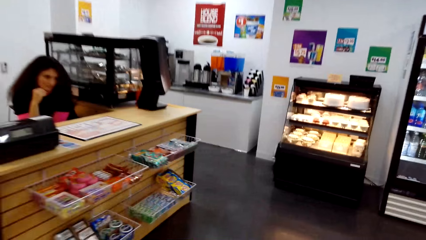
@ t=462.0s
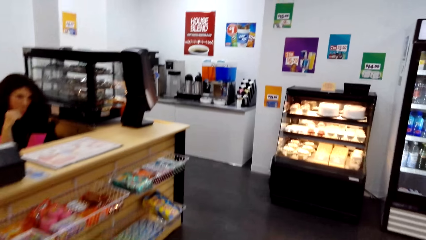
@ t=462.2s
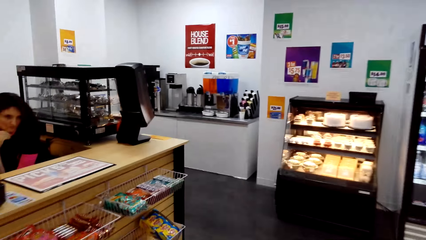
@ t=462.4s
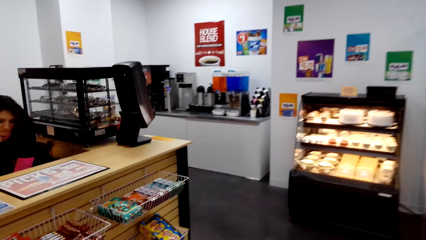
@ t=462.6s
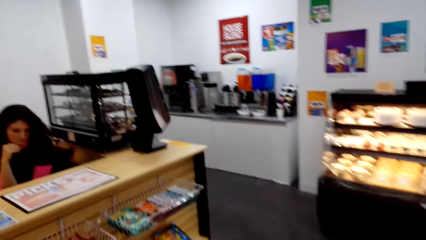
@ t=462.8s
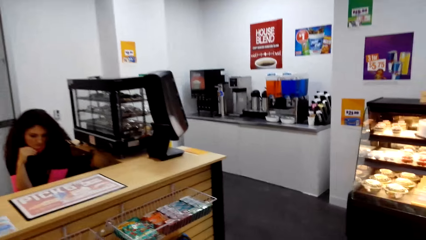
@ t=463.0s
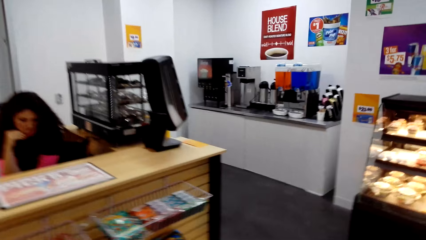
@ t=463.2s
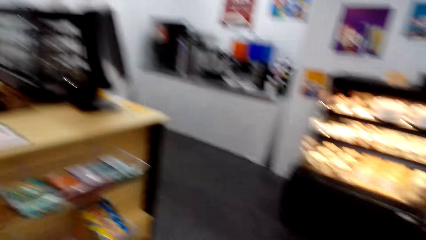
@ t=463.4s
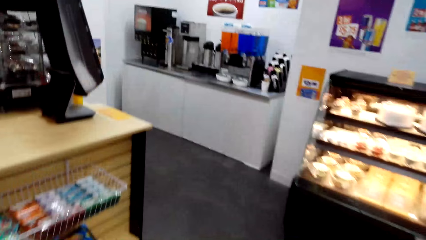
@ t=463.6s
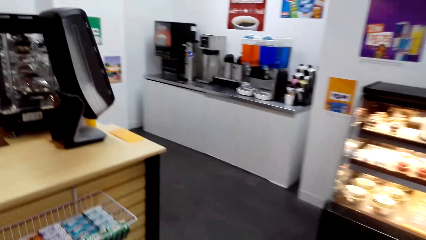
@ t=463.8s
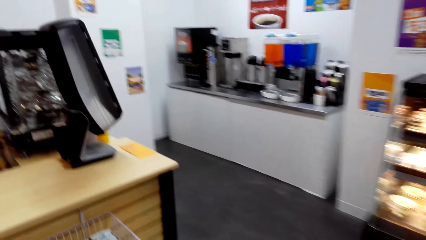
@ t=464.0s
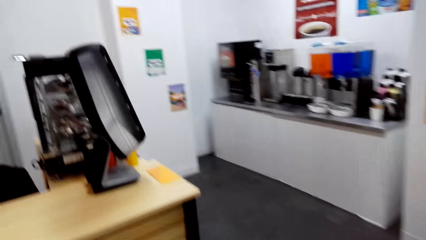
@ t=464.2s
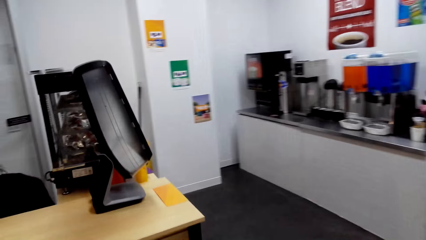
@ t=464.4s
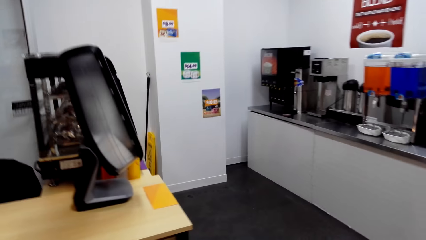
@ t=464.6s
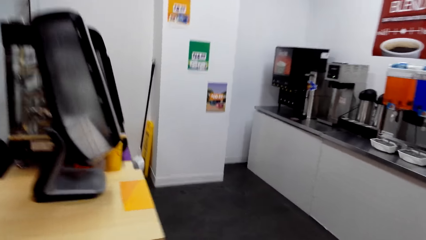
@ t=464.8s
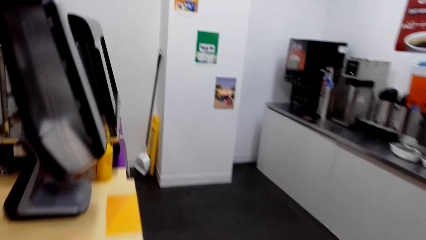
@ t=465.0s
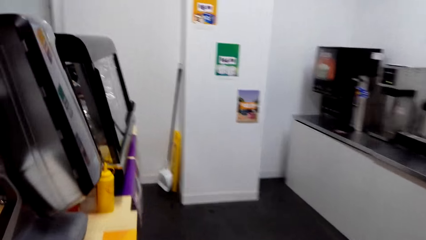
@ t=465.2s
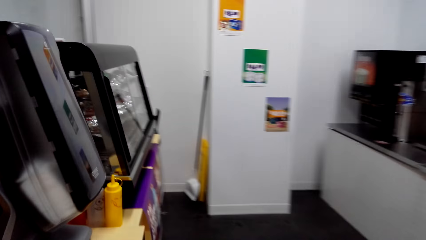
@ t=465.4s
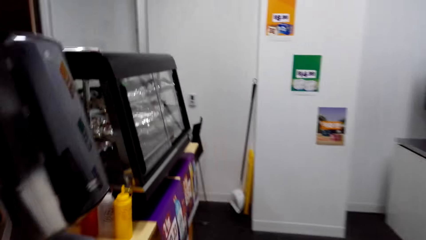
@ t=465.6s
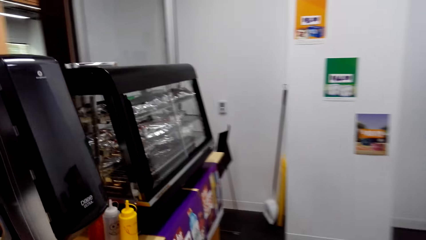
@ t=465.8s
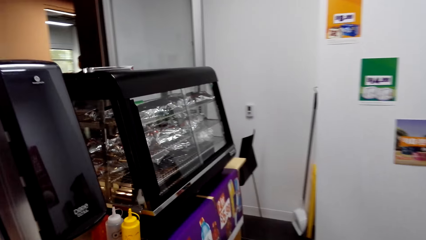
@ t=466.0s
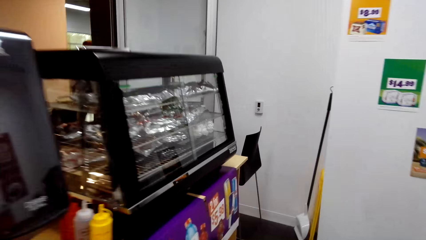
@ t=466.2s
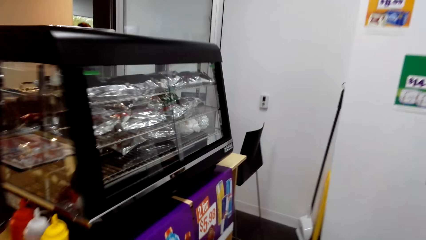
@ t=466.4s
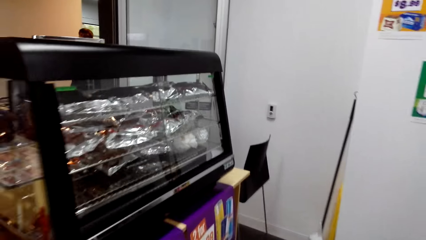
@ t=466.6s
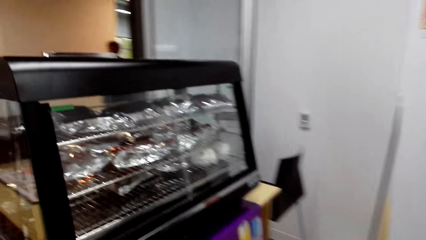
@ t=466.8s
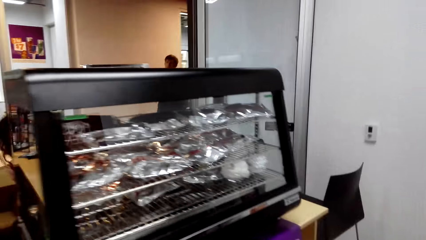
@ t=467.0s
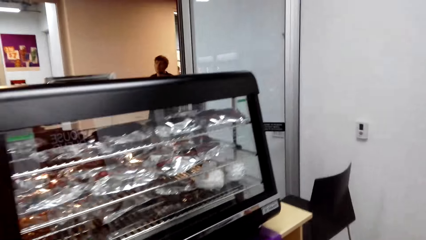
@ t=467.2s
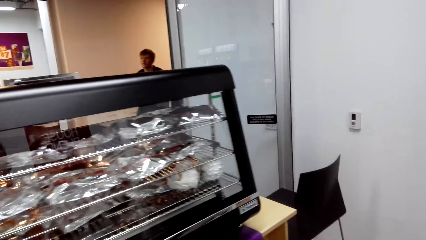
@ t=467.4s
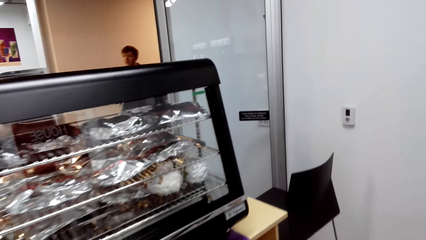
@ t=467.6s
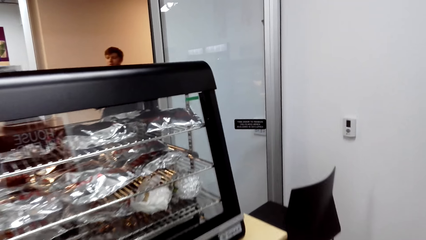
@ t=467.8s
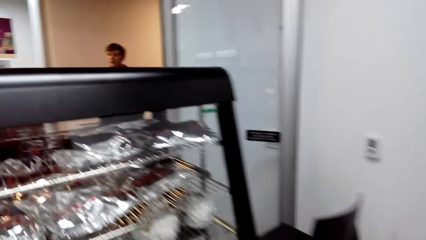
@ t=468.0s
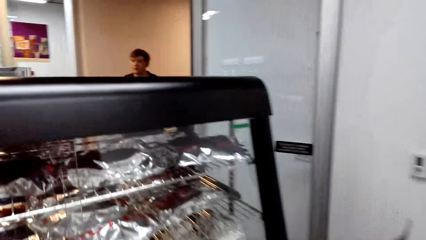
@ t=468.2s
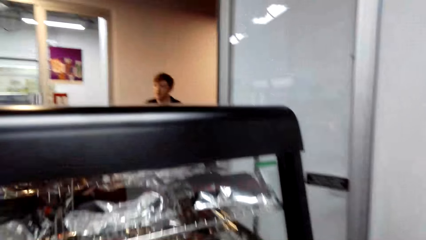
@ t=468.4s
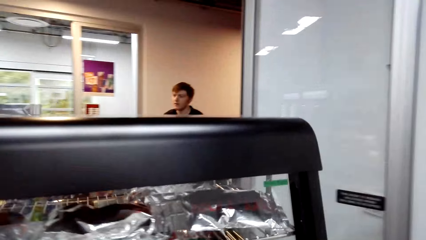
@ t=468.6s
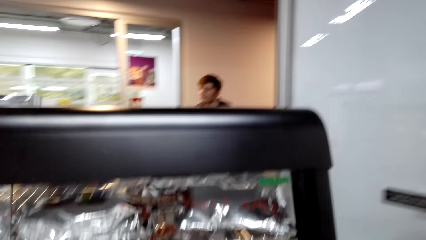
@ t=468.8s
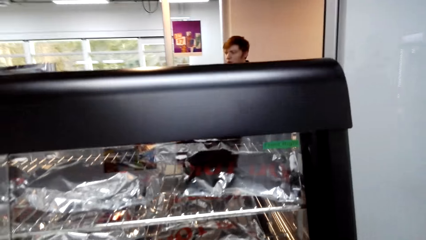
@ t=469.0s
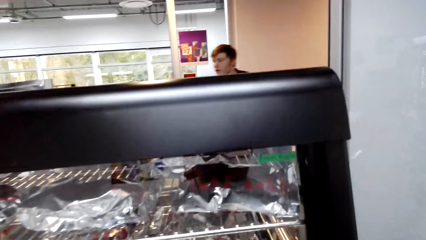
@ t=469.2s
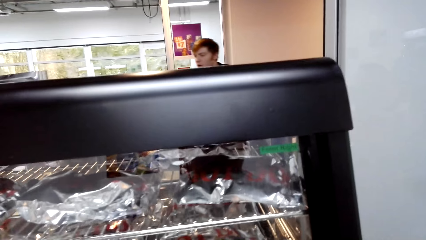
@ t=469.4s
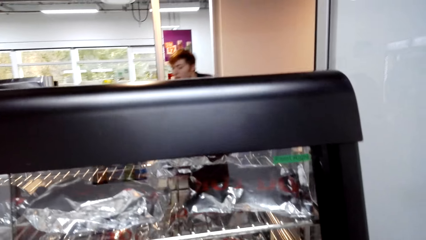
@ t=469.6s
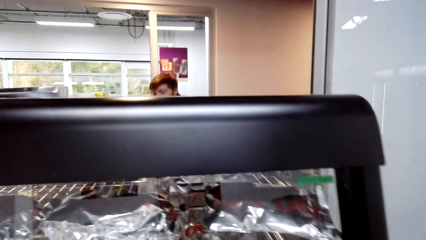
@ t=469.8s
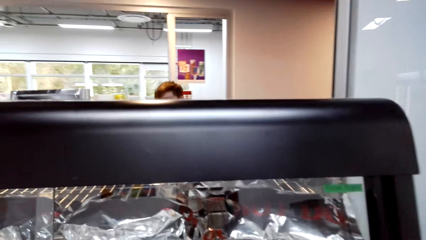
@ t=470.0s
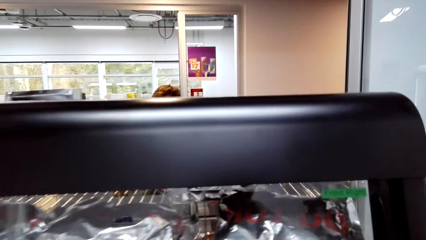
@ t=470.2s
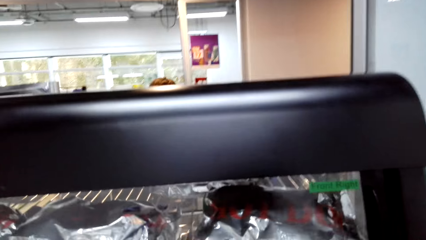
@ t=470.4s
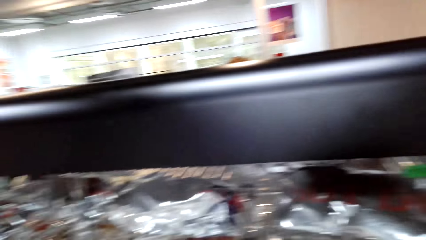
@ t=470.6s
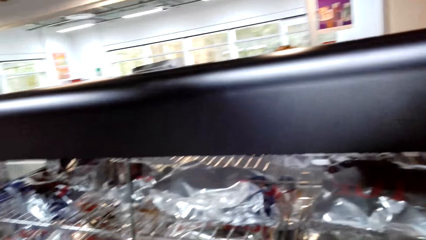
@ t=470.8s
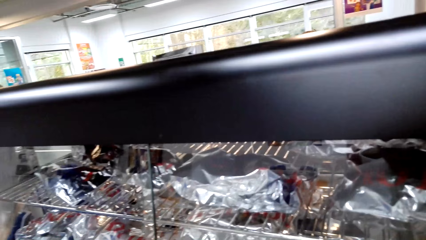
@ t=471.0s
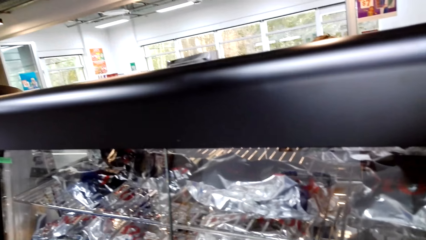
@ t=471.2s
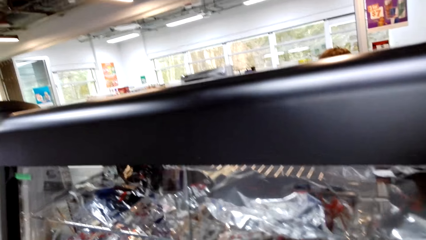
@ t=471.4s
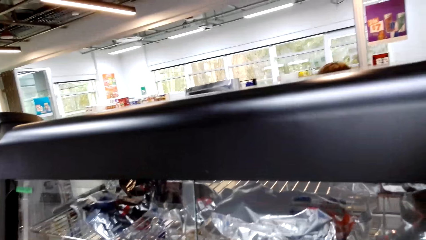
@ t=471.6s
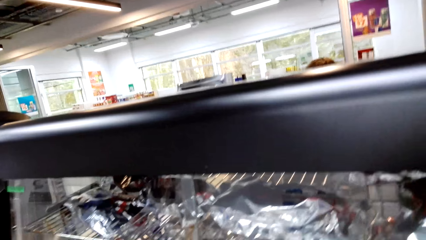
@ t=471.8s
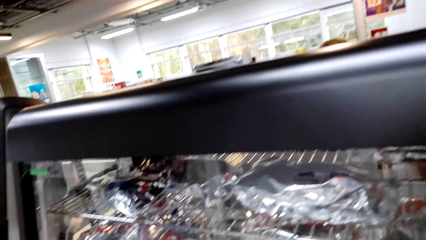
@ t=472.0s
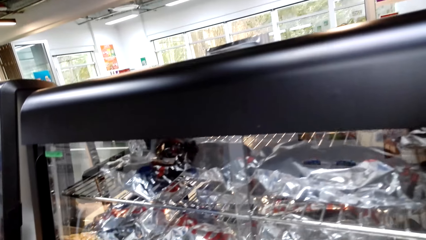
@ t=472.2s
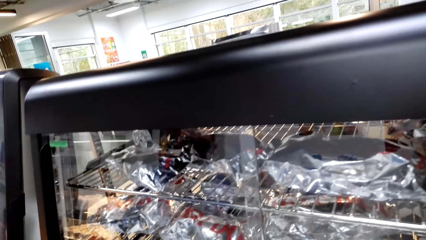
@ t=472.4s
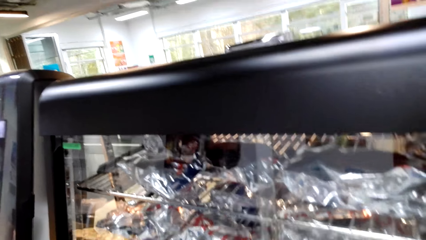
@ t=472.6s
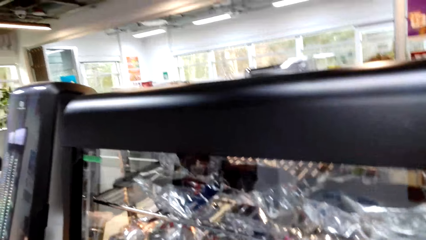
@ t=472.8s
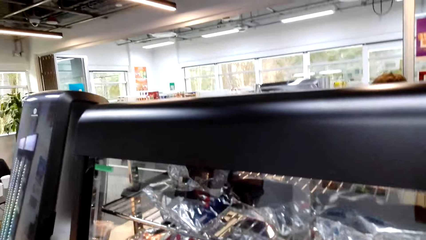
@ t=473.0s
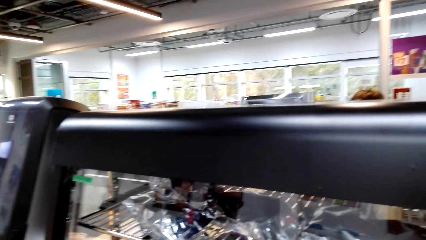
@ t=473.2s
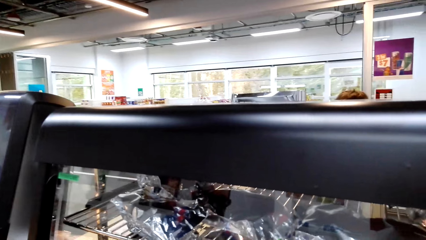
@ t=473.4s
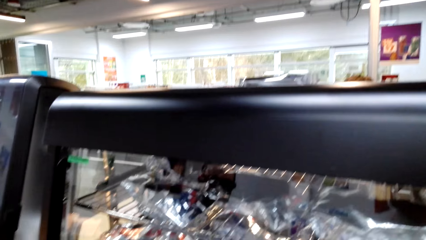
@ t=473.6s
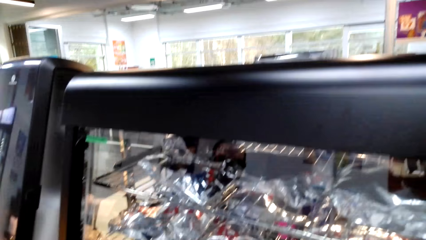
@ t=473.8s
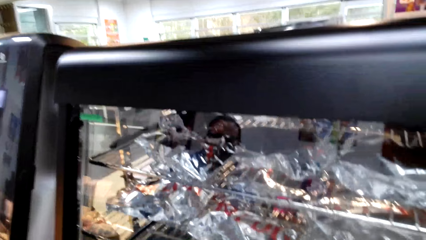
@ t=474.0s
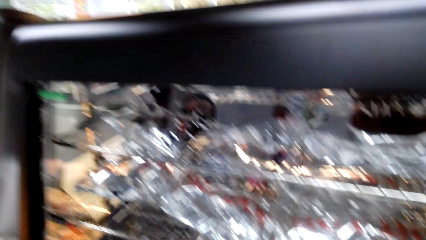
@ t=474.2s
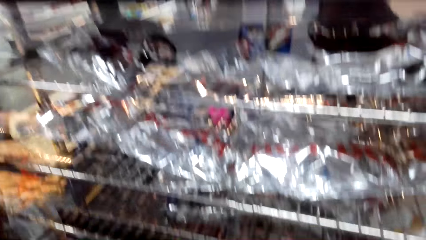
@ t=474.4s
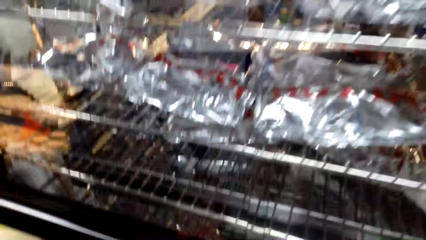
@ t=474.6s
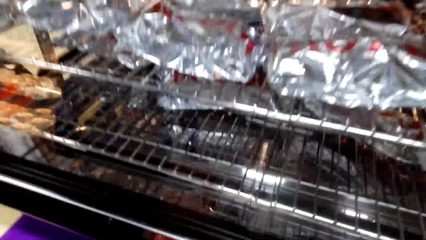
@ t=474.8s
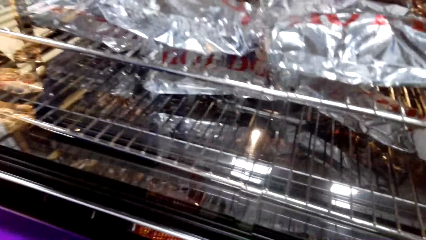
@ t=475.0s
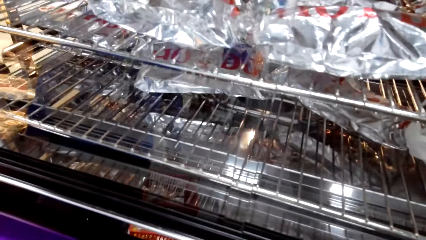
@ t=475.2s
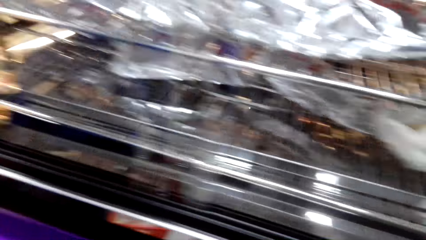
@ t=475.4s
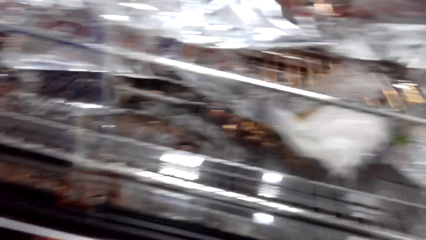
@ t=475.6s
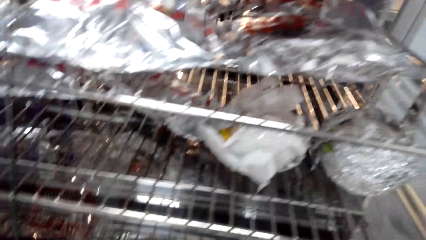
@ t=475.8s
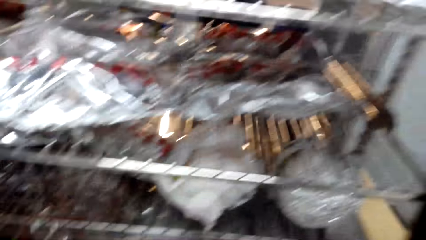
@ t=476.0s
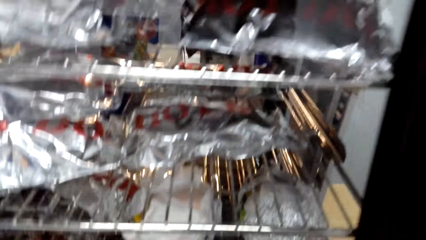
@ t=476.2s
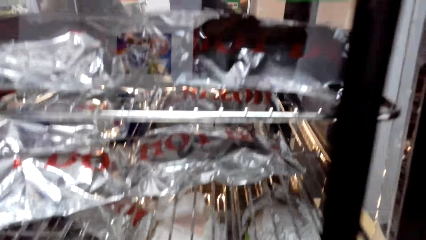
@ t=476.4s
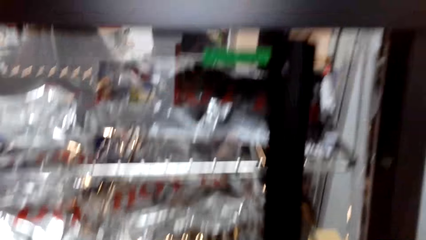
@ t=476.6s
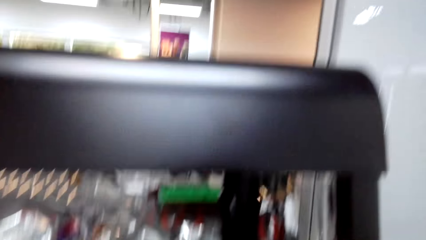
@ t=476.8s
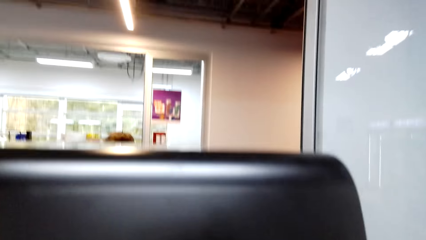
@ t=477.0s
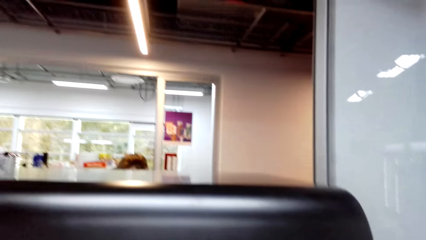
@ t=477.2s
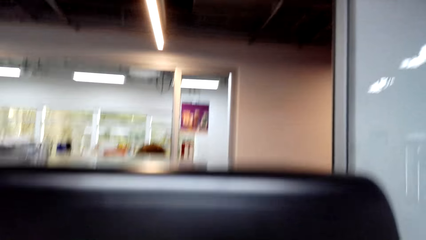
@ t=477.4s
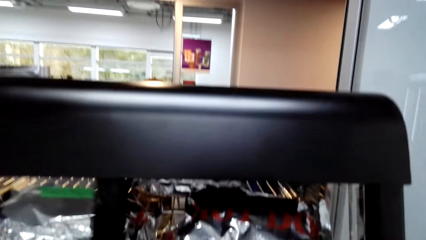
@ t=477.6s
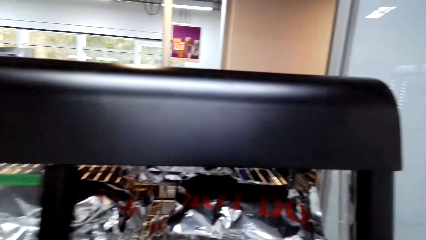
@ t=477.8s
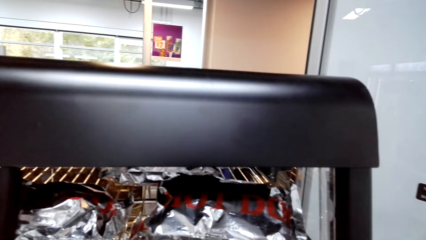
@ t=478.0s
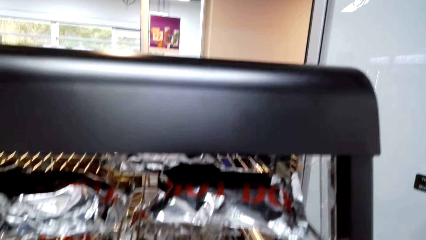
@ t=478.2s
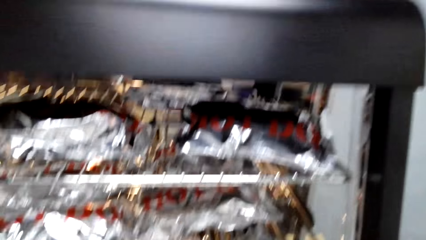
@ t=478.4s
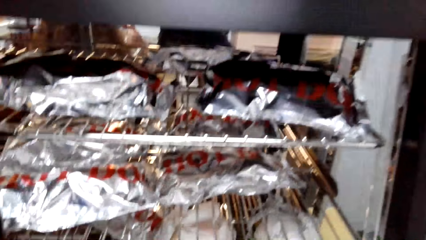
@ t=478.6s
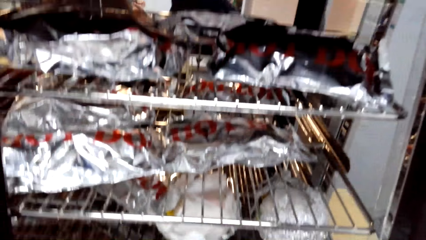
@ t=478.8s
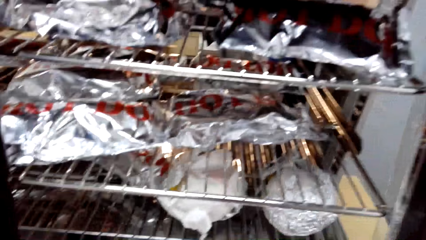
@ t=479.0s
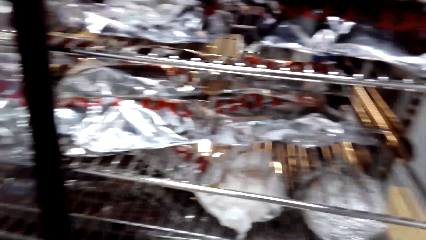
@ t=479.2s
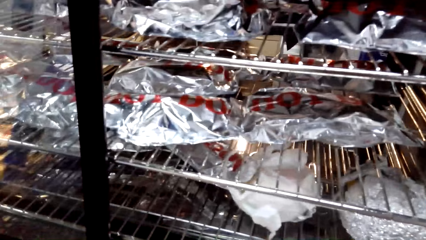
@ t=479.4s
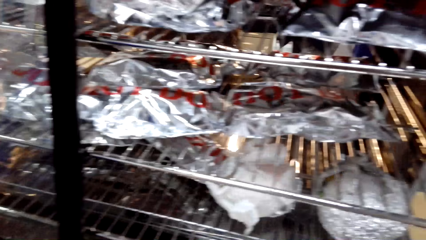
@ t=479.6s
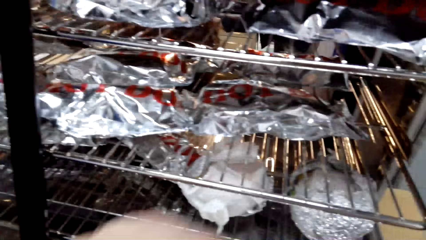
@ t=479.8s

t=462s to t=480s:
The camera wearer walks in the supermarket. They look around. A man talks with the camera wearer. The camera wearer opens the display counter.
